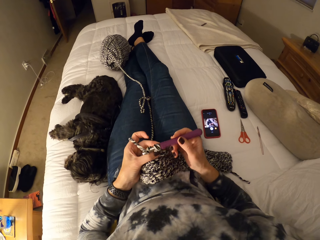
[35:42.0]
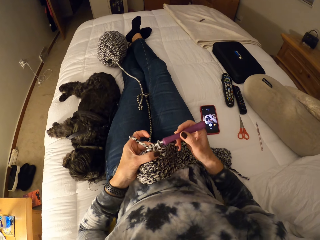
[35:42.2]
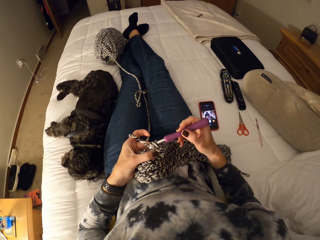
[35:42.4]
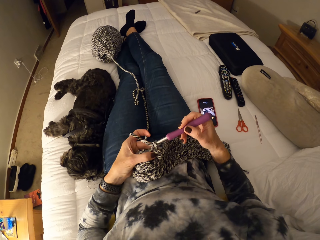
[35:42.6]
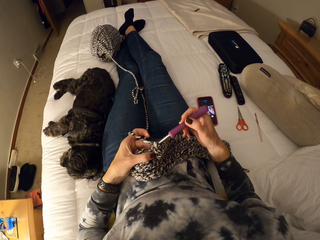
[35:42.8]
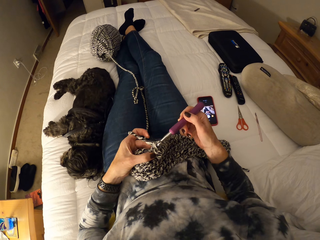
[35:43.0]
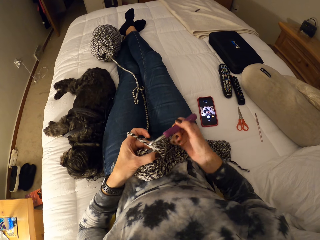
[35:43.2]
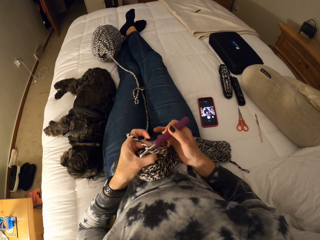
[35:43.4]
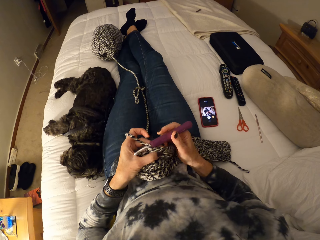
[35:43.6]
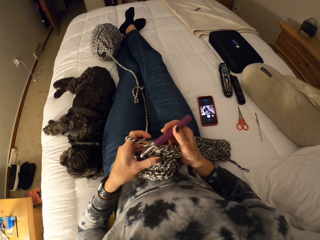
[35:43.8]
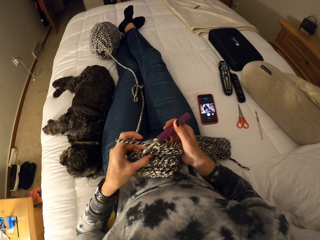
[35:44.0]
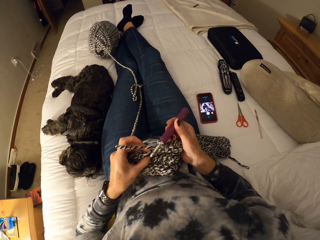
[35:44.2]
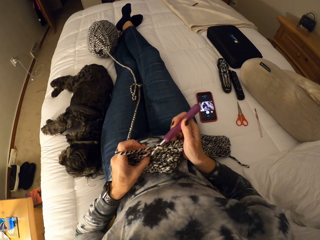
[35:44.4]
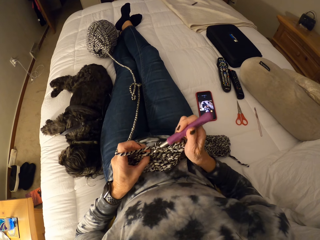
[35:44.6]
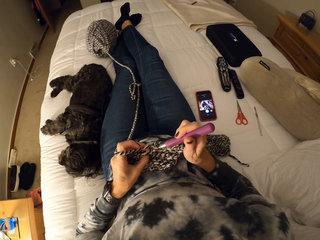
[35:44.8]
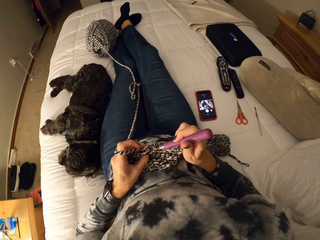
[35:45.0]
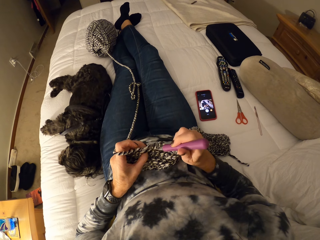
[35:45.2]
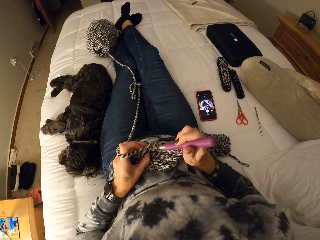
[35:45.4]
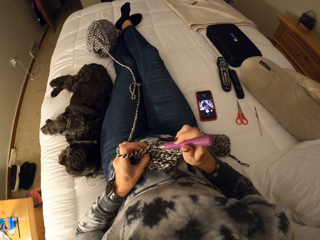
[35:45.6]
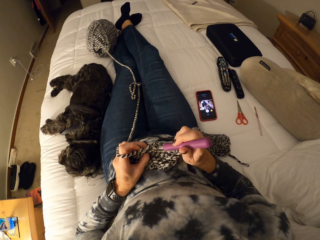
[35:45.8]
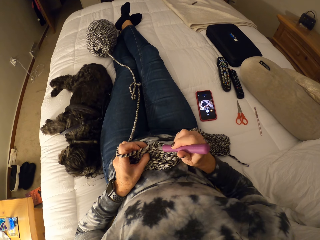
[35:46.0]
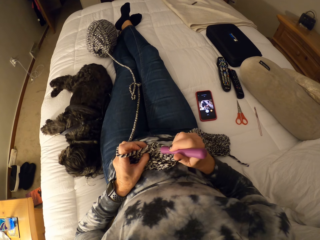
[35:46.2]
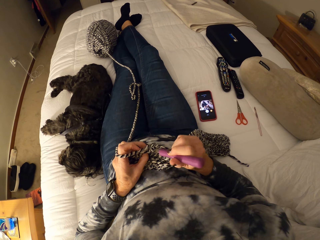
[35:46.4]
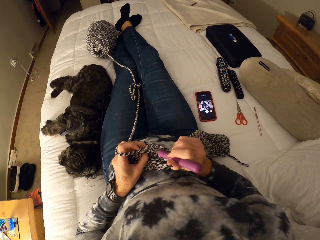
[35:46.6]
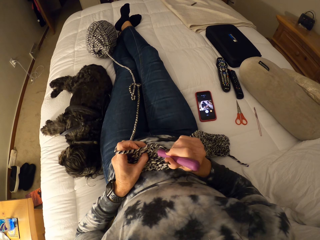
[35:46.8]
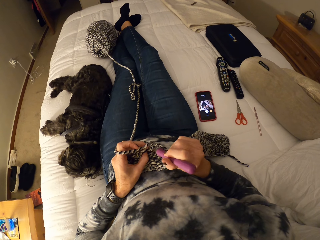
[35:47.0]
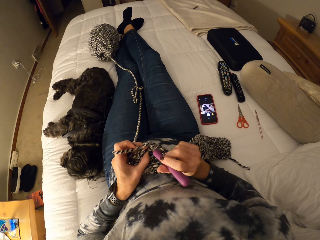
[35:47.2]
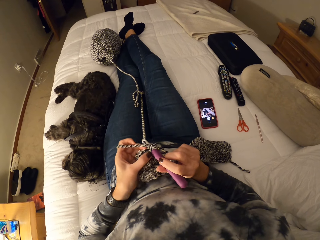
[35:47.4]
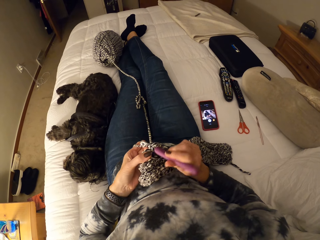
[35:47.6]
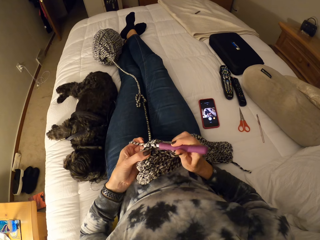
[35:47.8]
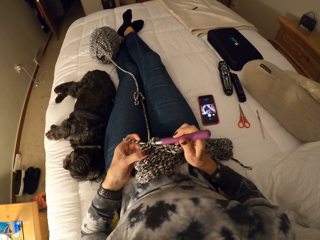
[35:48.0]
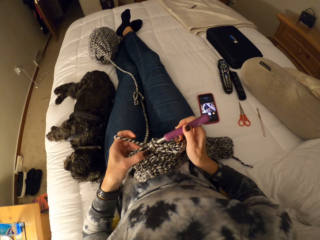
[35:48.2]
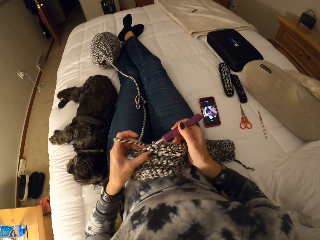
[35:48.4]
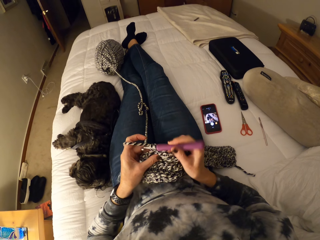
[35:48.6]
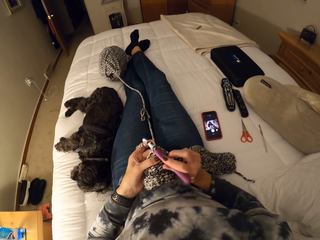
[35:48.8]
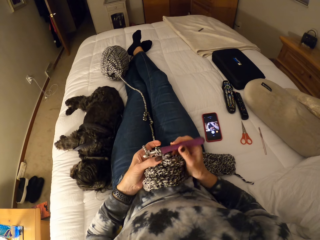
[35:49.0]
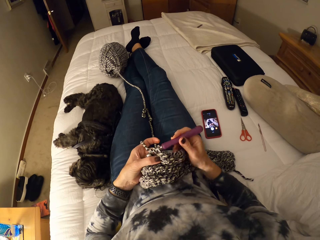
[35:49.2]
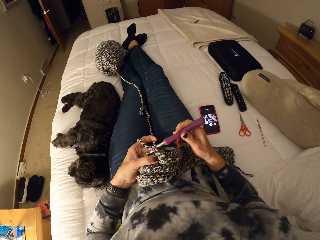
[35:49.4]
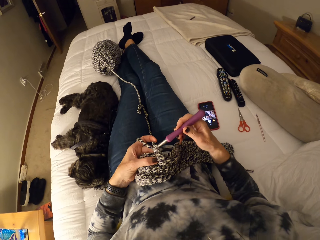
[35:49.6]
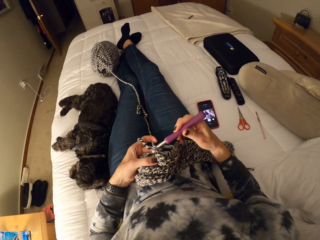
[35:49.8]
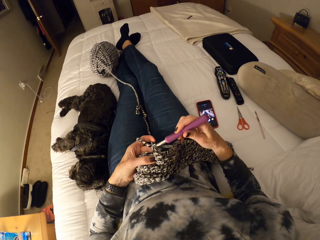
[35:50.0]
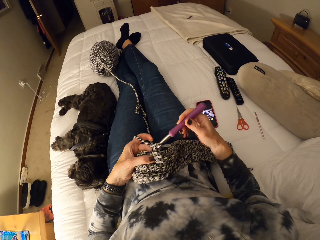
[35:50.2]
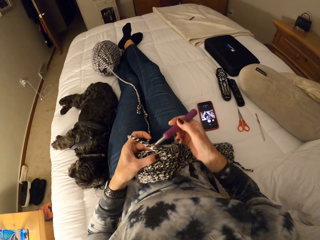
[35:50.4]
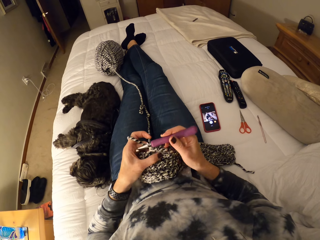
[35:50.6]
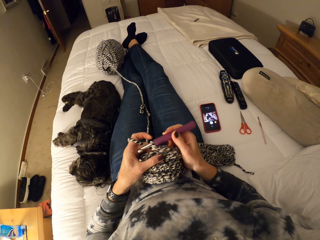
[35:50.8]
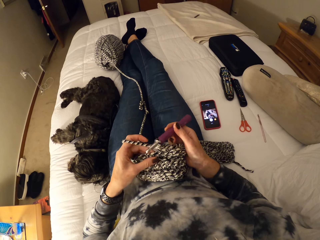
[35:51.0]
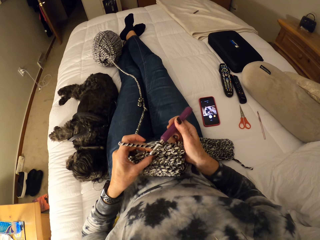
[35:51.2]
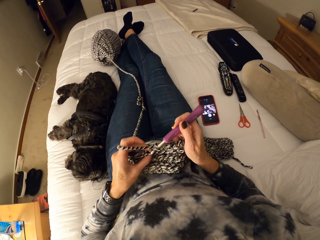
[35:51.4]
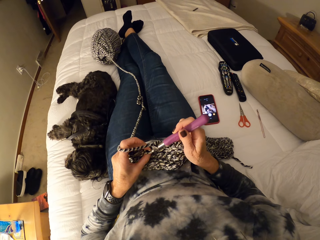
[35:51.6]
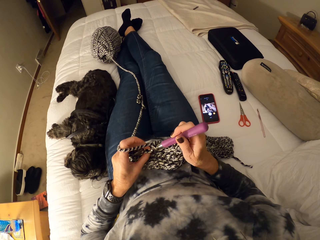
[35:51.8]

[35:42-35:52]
The camera wearer crochets using a crochet hook. They crochet using the crochet hook repeatedly.

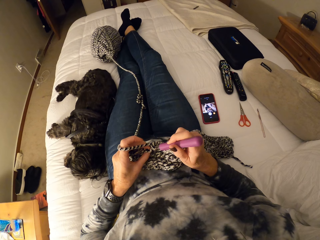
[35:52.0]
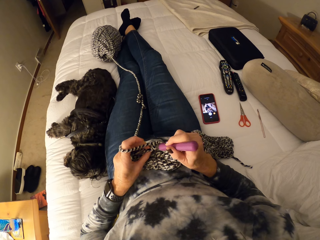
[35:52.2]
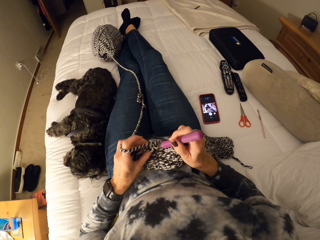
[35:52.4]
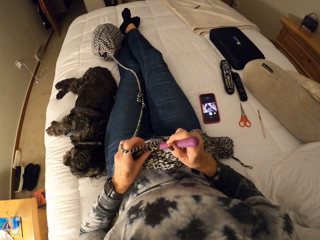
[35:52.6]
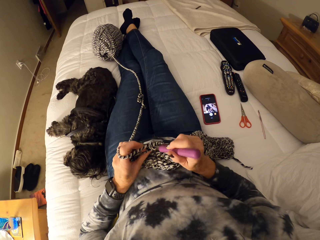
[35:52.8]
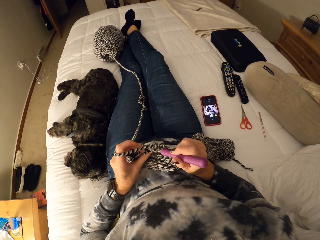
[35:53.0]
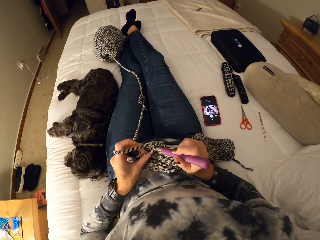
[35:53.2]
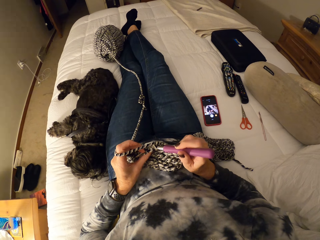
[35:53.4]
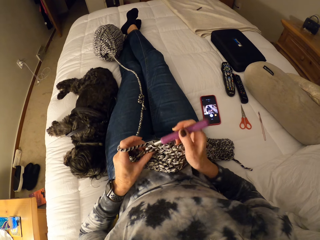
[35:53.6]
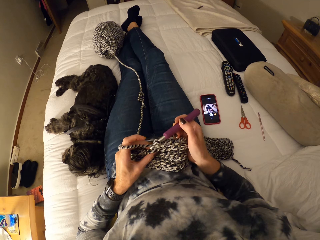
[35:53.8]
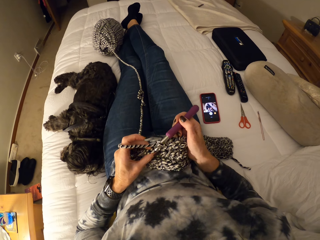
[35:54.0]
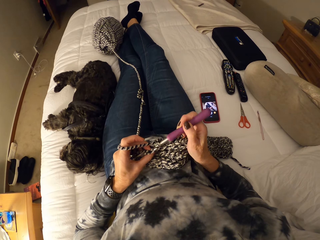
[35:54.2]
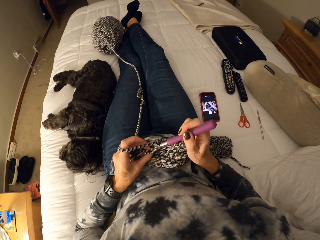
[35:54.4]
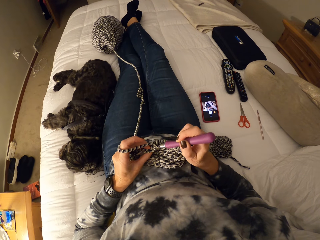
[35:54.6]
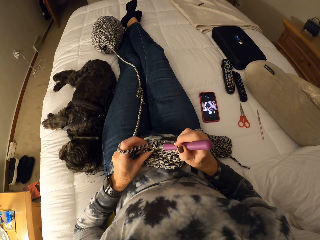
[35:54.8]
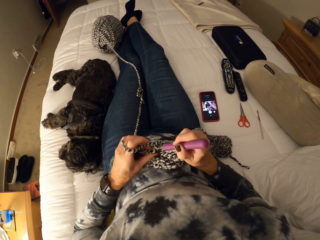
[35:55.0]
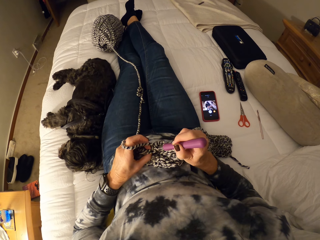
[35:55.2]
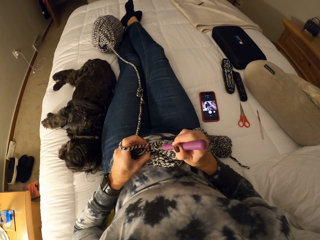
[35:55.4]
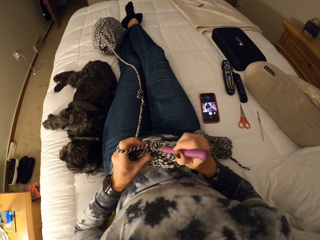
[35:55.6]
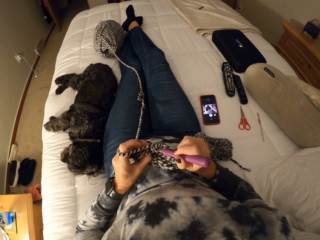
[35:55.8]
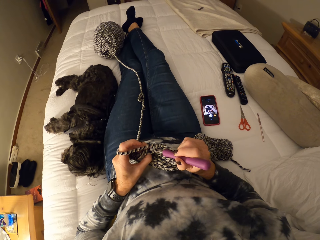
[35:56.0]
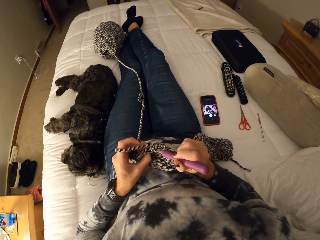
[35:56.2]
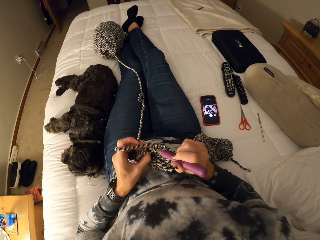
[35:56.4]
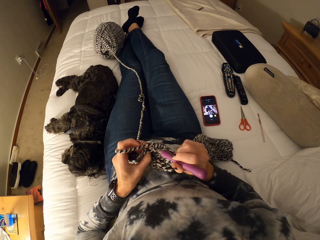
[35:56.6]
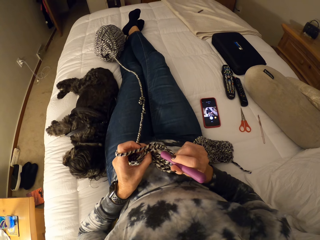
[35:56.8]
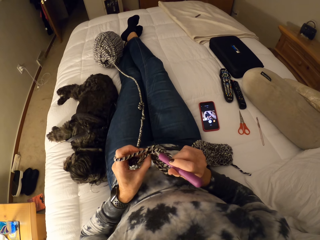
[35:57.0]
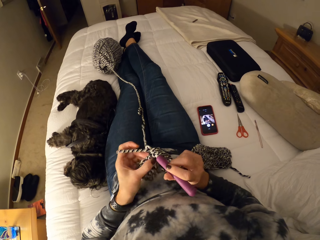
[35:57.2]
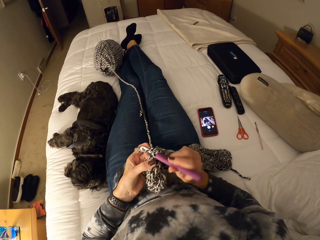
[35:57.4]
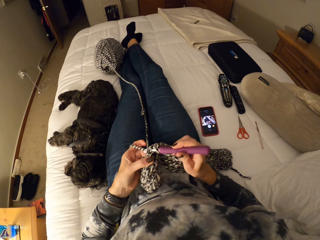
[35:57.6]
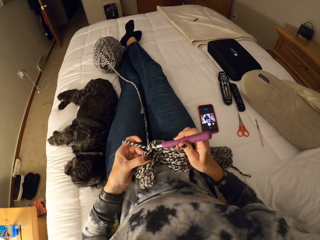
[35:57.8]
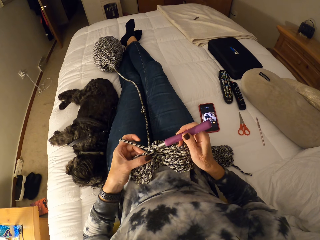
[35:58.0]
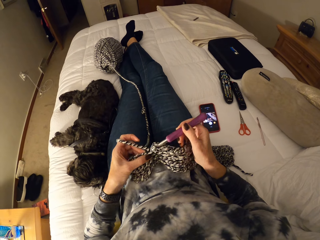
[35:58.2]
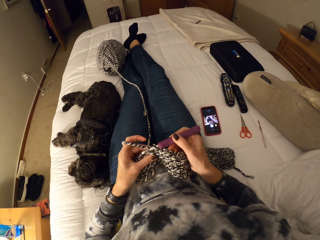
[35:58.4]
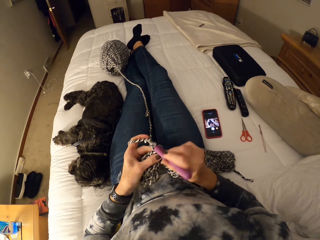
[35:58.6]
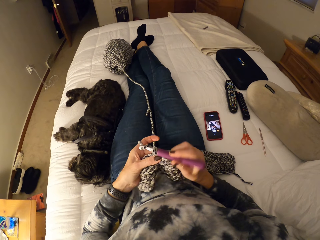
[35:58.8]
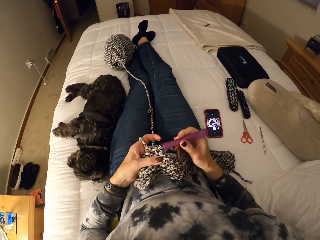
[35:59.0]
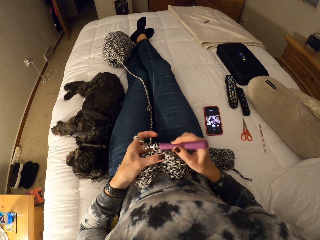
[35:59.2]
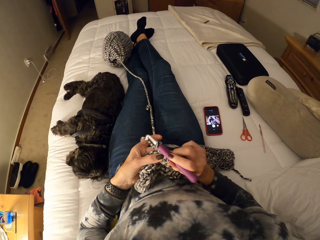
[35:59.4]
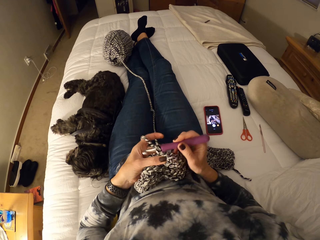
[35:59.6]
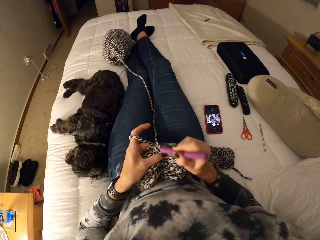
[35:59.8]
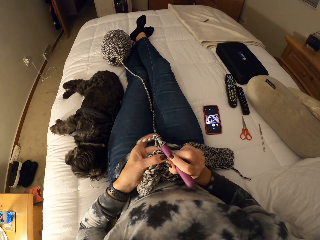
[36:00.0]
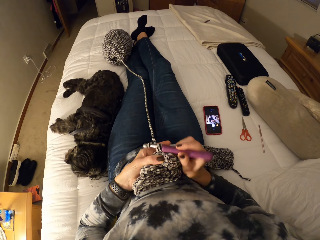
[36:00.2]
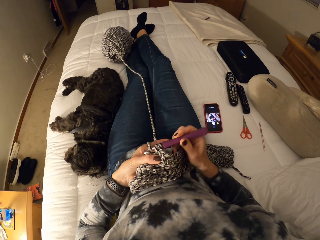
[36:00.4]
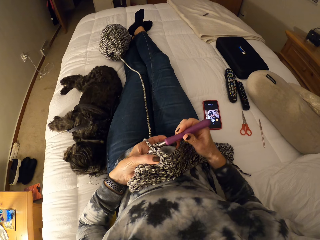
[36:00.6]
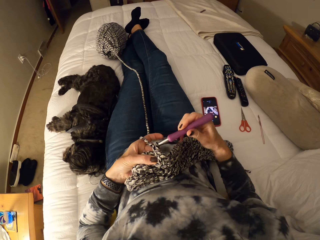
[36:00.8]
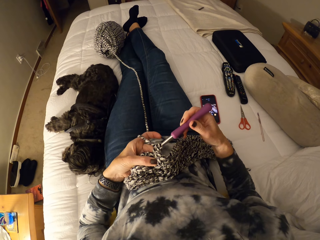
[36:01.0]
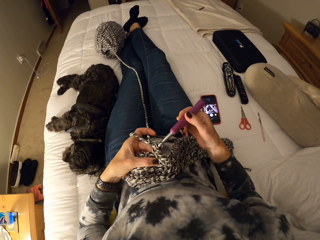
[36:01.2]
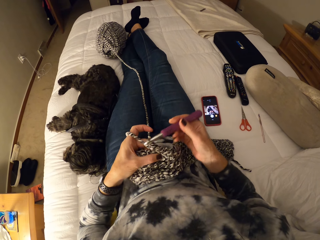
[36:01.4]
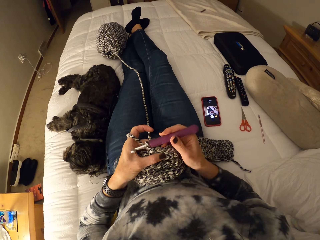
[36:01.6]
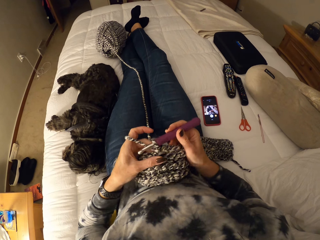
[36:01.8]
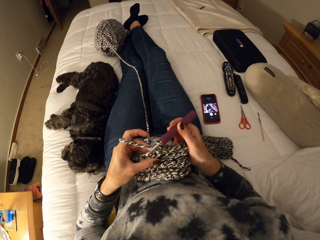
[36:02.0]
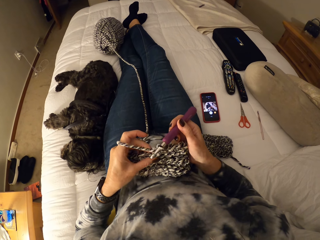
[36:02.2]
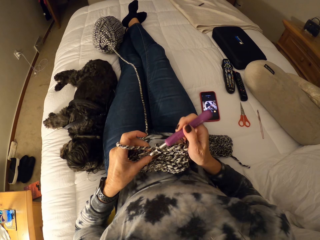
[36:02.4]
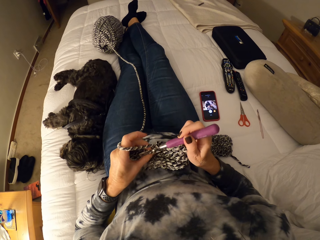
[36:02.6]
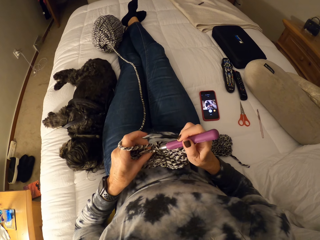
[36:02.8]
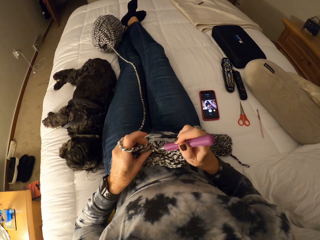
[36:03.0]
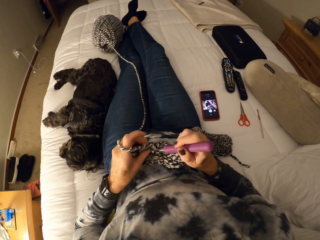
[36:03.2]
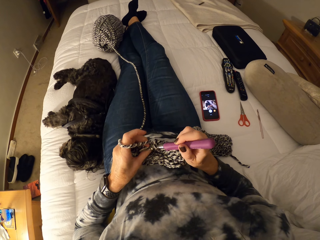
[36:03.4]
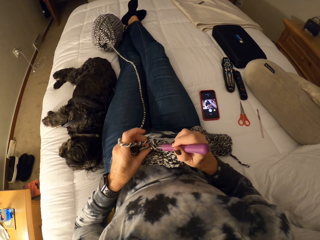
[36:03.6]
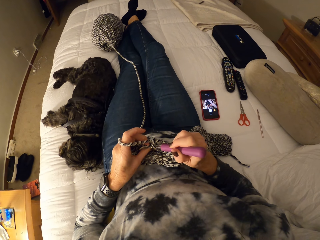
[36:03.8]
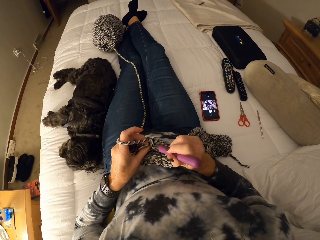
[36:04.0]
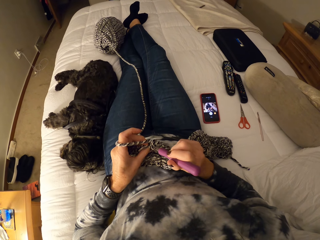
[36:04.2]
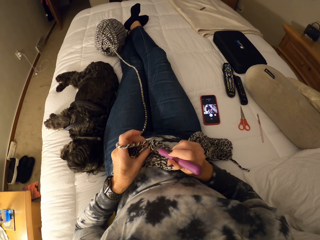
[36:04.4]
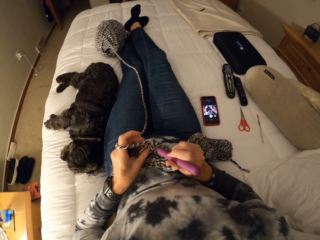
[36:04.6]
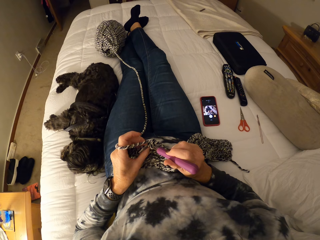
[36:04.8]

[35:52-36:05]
The camera wearer crochets using a crochet hook. They crochet using the crochet hook repeatedly.
